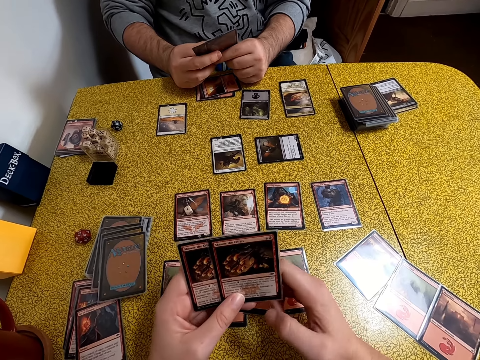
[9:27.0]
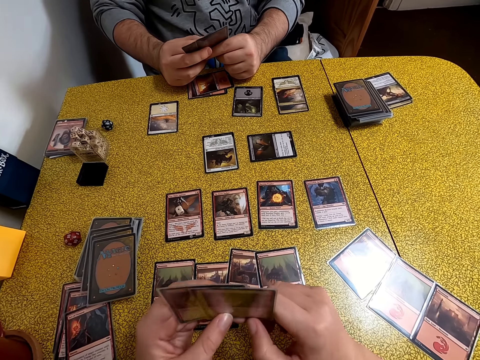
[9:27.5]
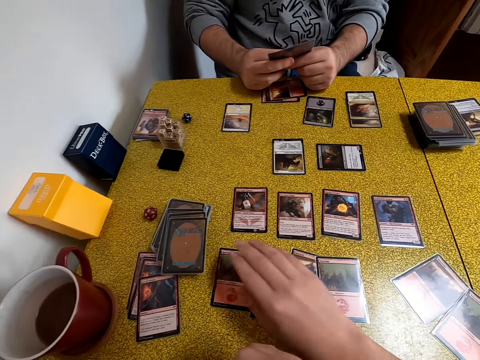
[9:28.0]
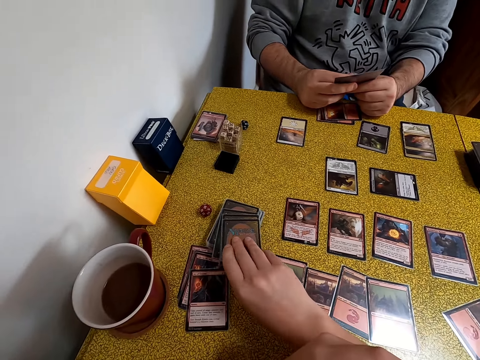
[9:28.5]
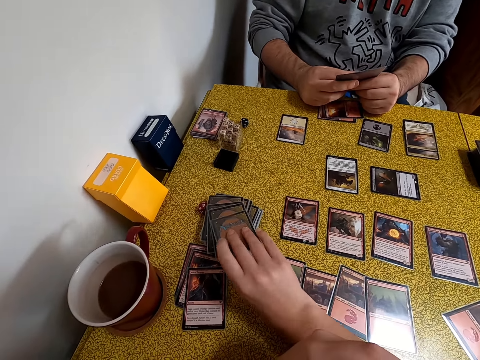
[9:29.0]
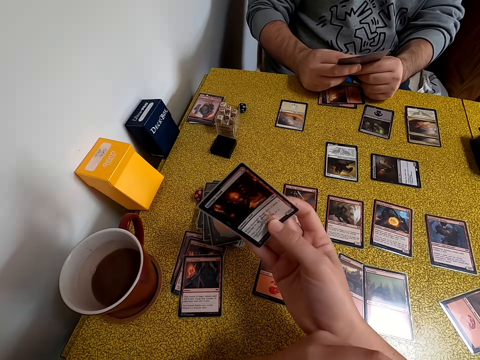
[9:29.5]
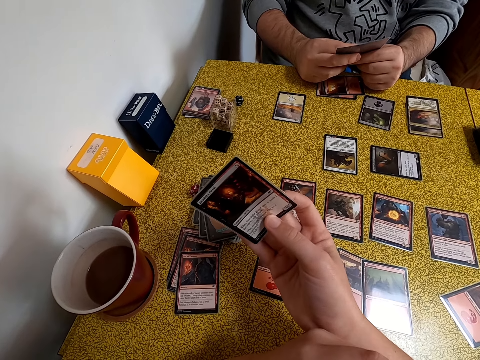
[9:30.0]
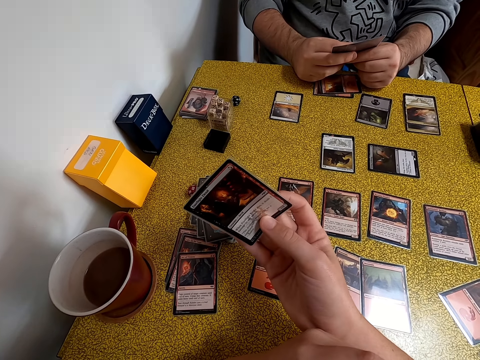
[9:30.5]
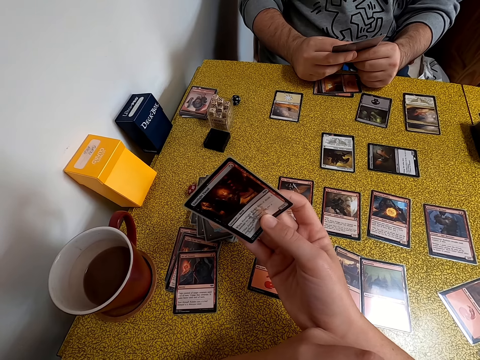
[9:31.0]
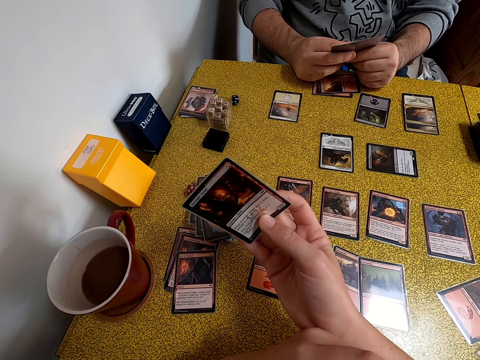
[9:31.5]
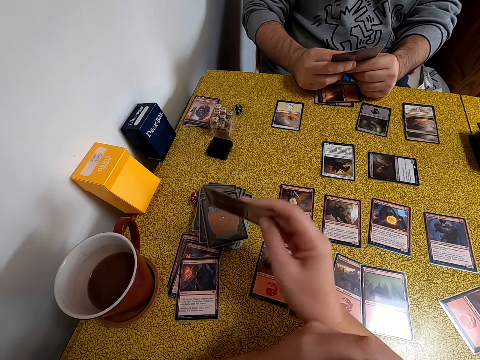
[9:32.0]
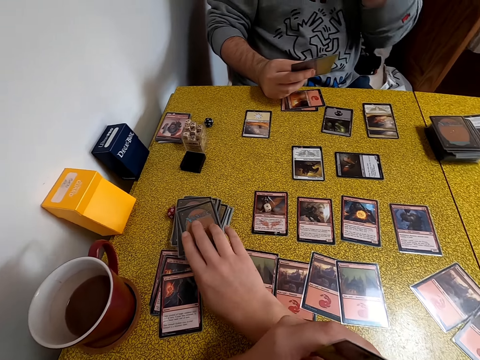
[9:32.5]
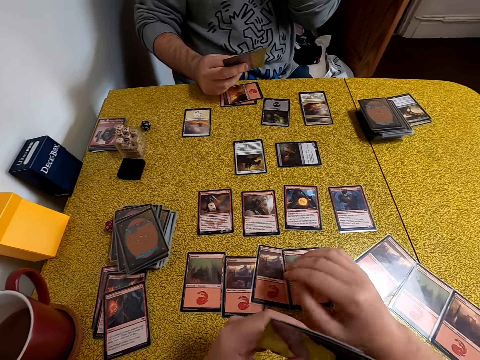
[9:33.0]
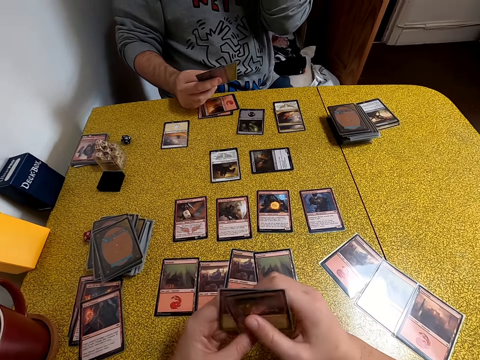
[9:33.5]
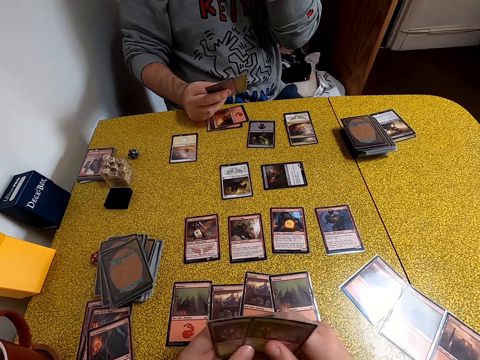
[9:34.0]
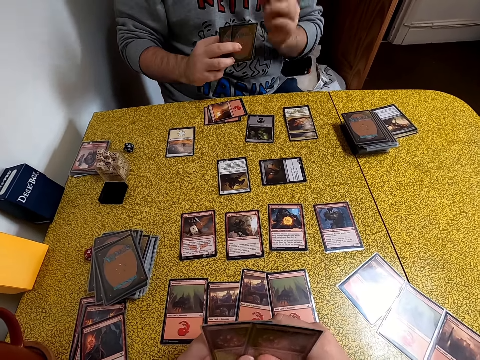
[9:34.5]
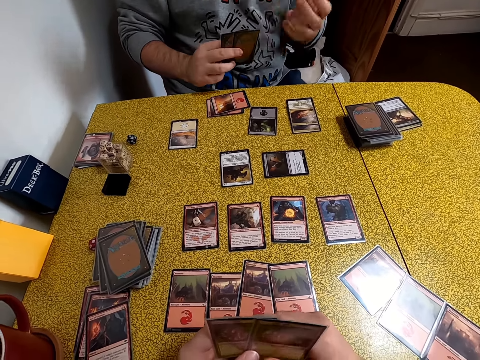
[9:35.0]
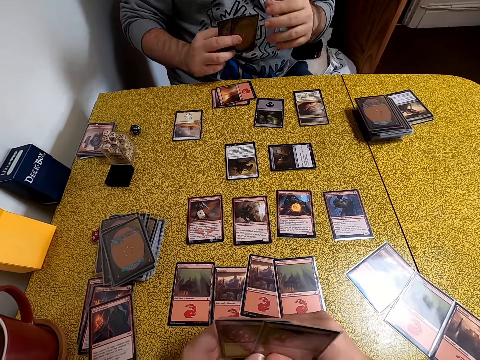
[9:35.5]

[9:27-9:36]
The camera wearer stares at the card in her hands. She picks a card from the table. She stares at the card. She places the card on top of other cards on the table.

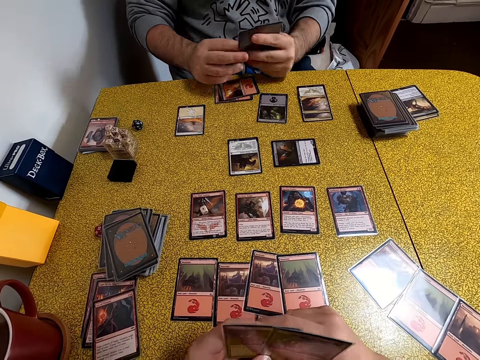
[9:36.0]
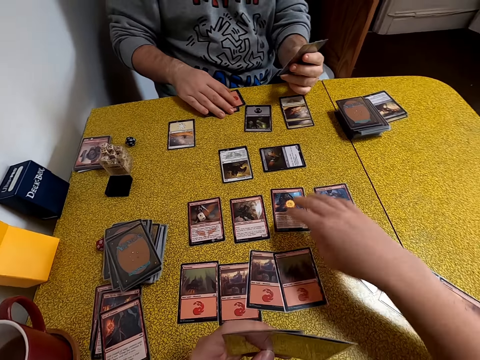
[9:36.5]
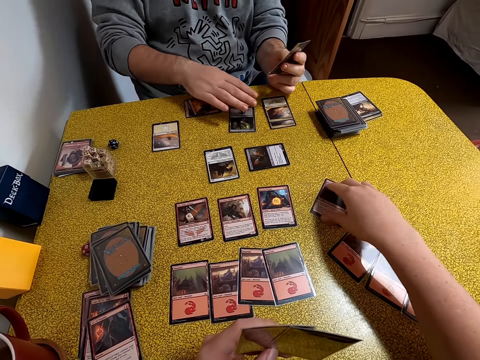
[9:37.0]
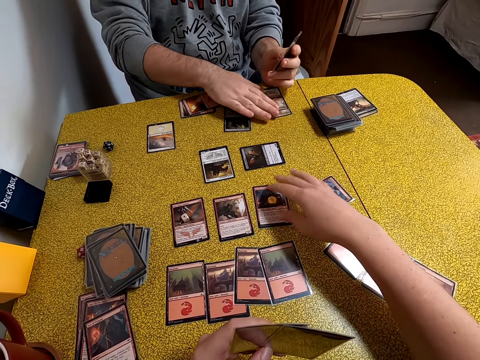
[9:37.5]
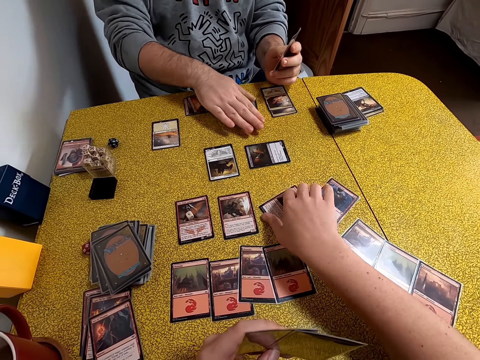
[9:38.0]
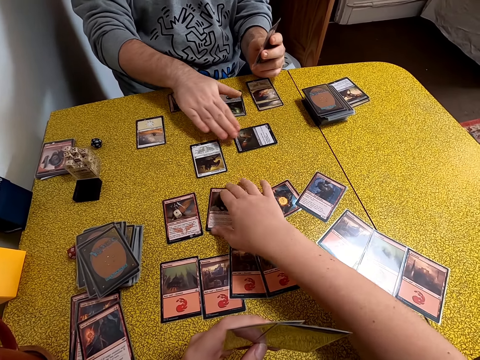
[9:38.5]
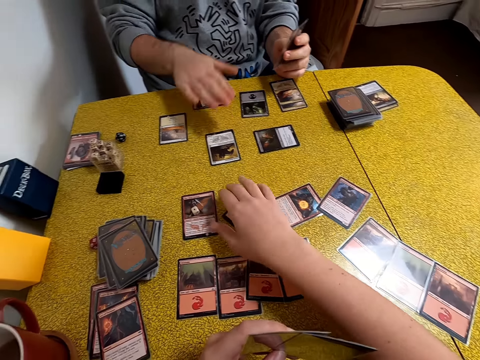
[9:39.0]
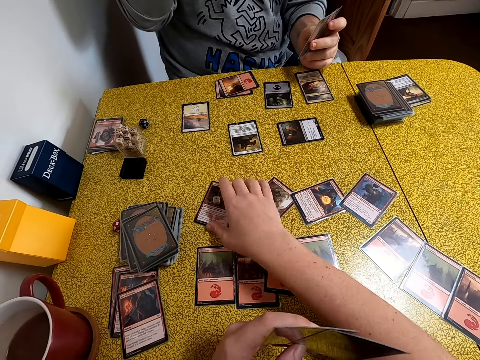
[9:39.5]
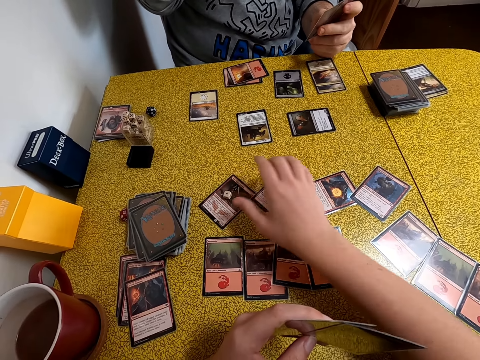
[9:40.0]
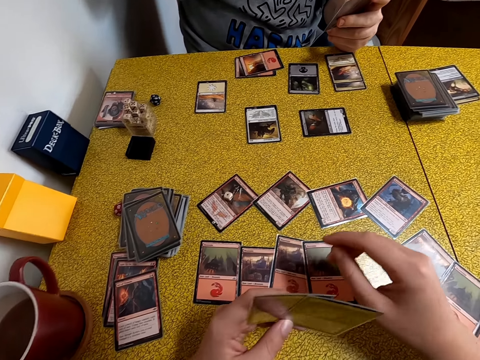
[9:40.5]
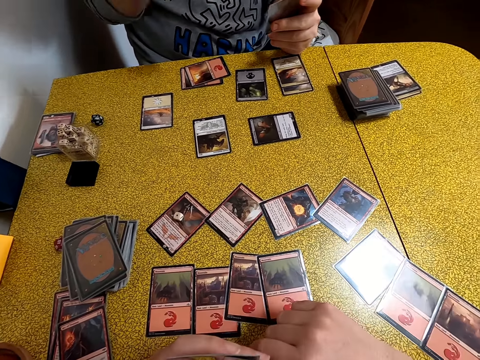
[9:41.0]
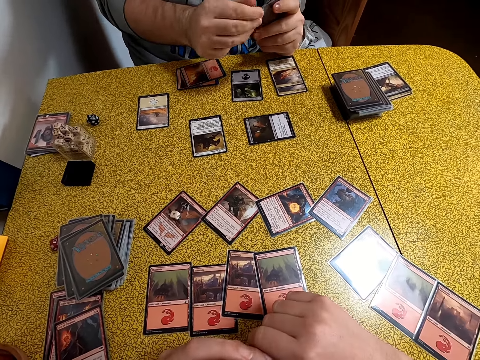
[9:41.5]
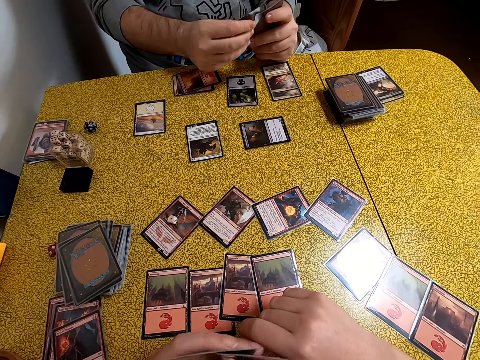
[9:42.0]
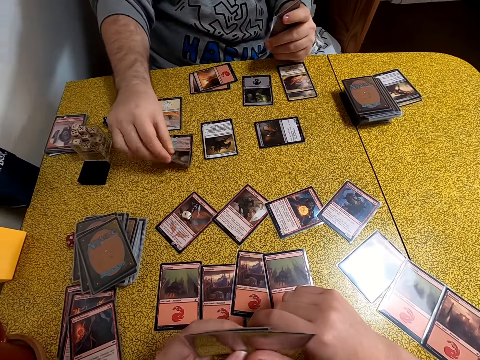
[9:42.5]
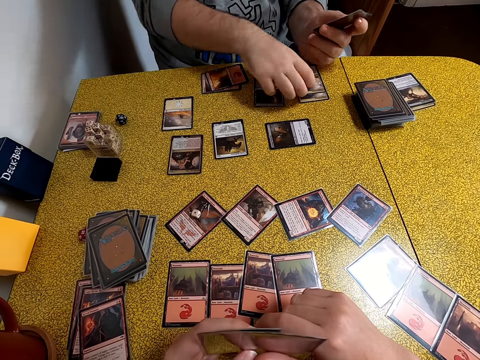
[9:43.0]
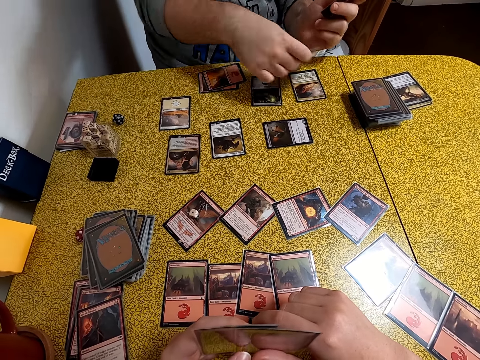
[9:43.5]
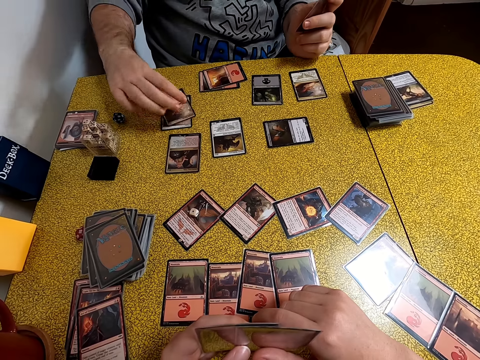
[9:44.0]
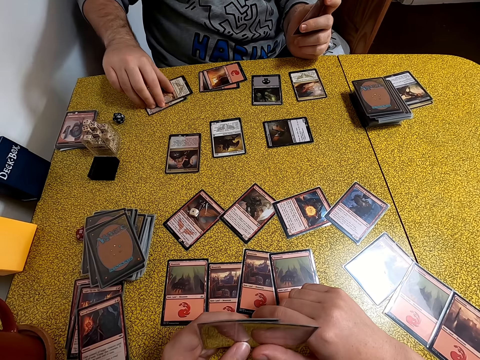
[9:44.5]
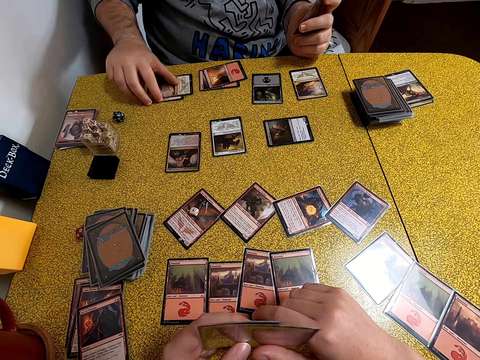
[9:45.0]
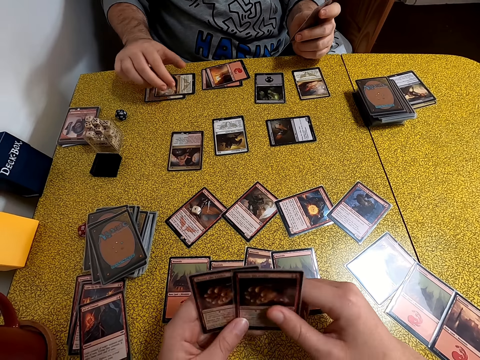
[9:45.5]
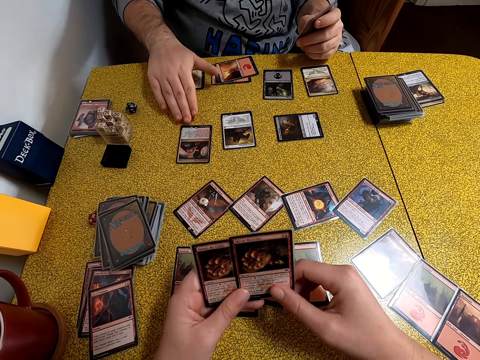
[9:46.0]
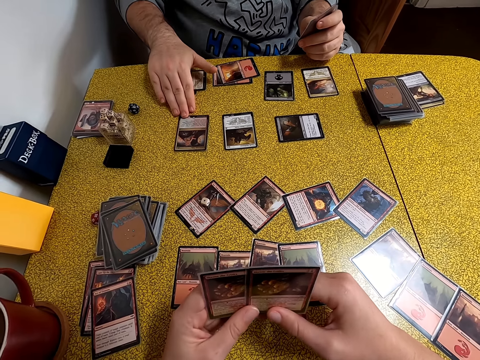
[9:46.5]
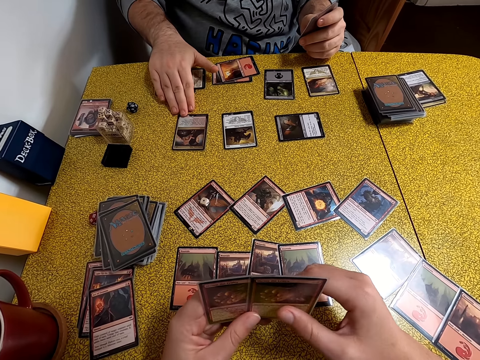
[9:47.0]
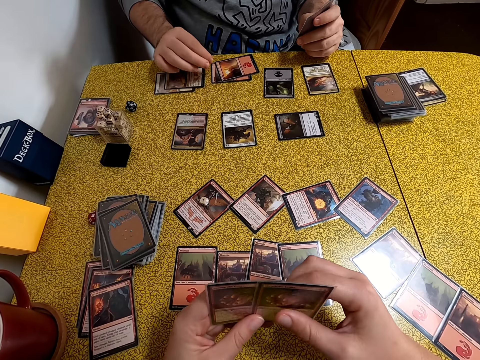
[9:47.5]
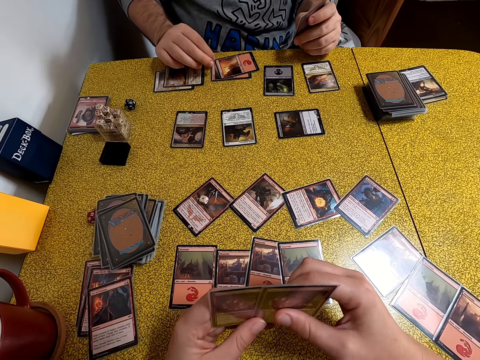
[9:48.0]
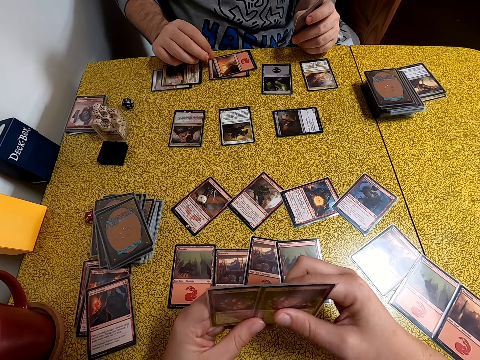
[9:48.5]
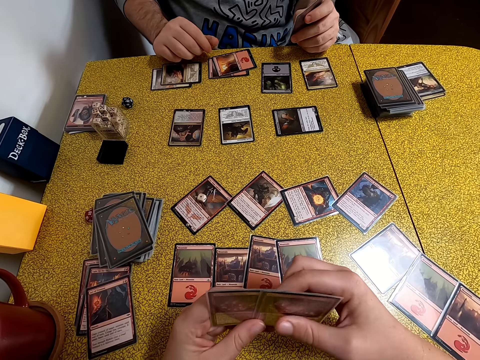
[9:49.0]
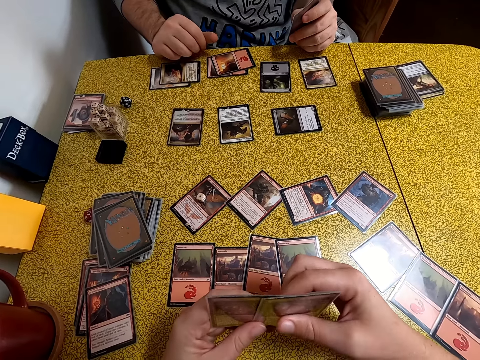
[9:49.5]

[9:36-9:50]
The camera wearer slides the cards on the table. A man touches a card on the table. The man puts the card on the table. He picks the card from the table, puts the card on the table, and slides the cards on the table. He slides the card on the table.

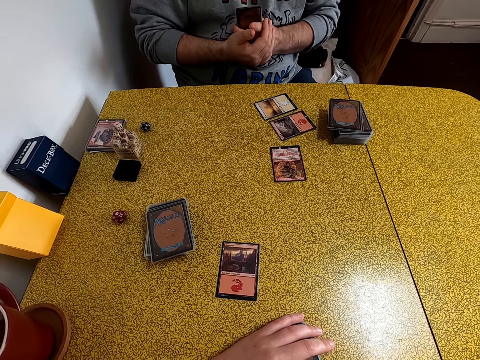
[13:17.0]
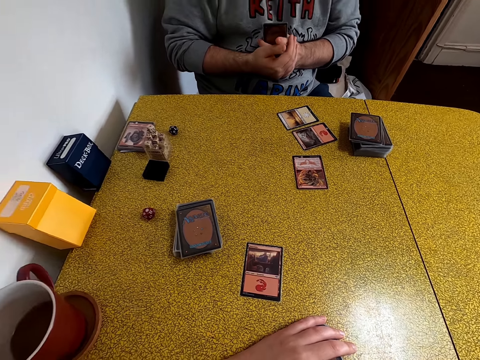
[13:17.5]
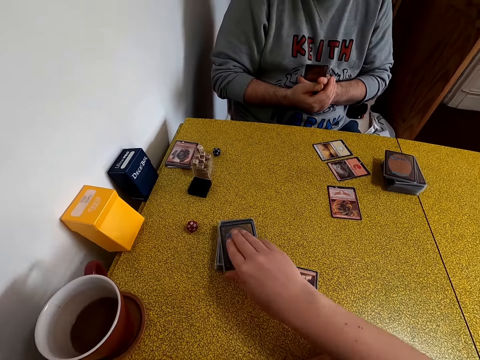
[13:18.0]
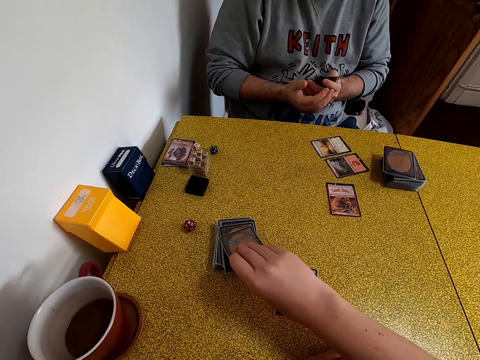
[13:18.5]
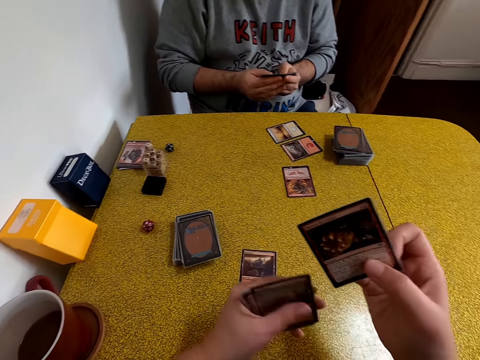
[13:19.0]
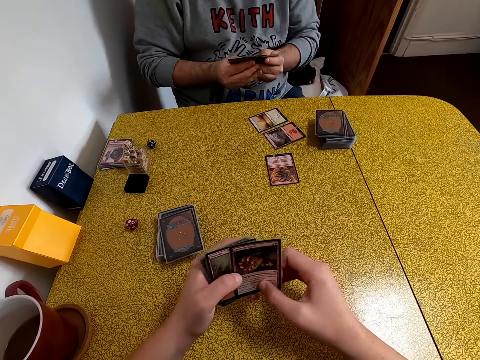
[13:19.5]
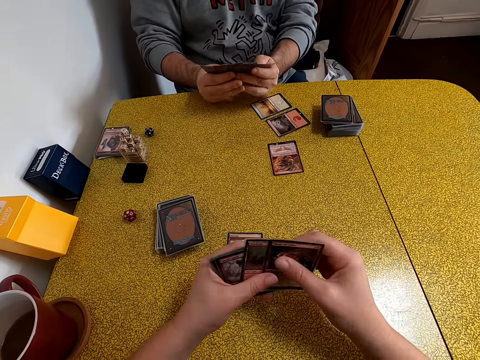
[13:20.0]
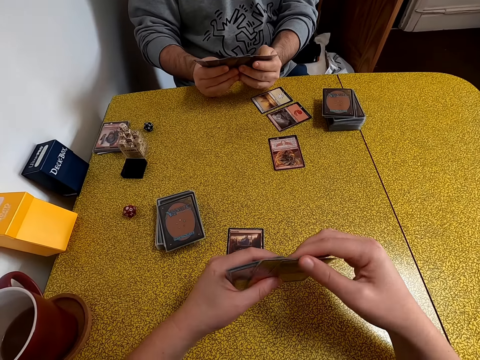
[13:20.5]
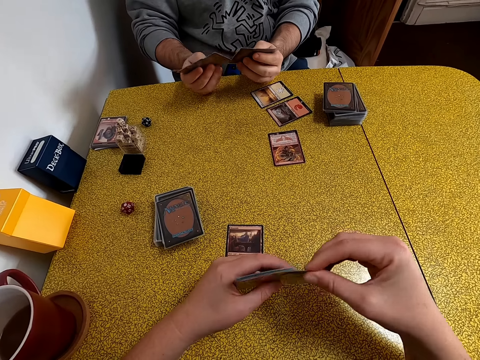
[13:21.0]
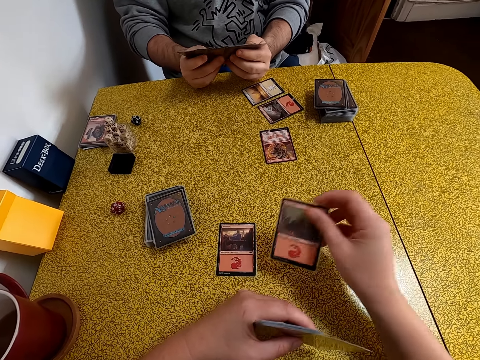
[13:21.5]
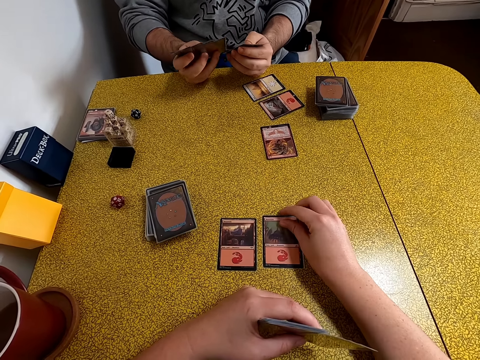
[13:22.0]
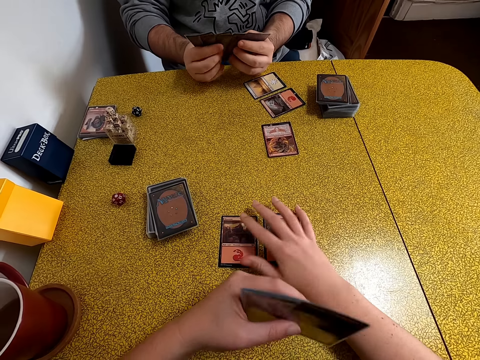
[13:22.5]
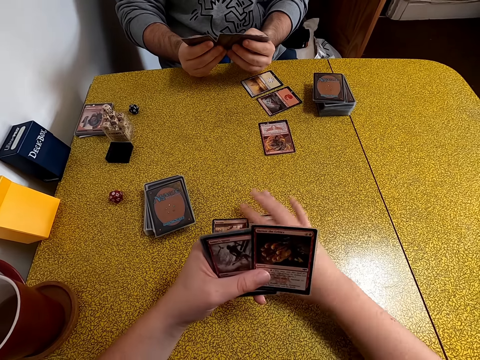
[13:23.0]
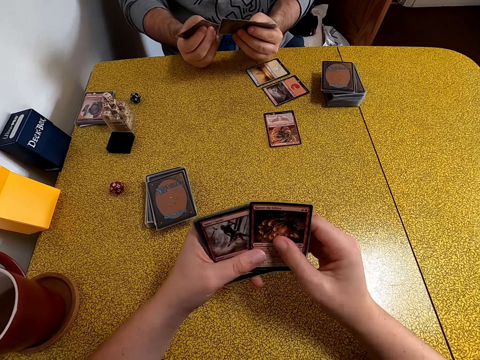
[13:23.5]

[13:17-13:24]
The camera wearer picks a card from the table. They put the card on the table.
